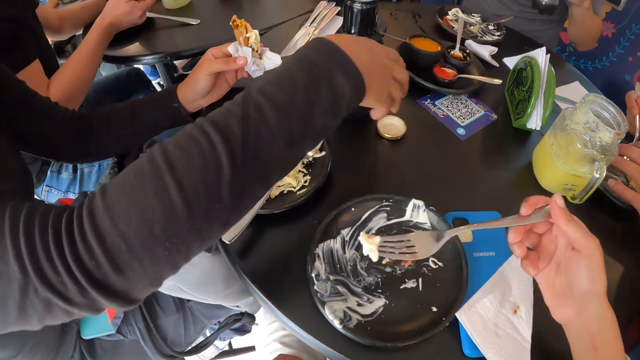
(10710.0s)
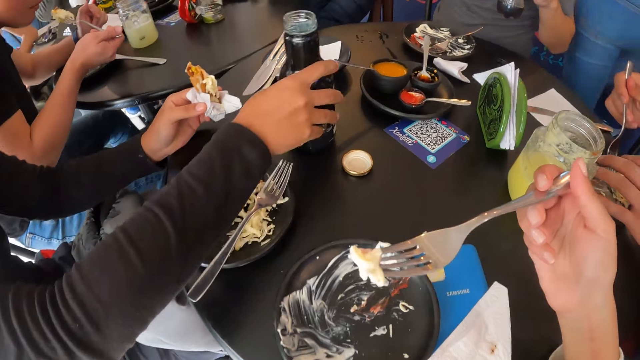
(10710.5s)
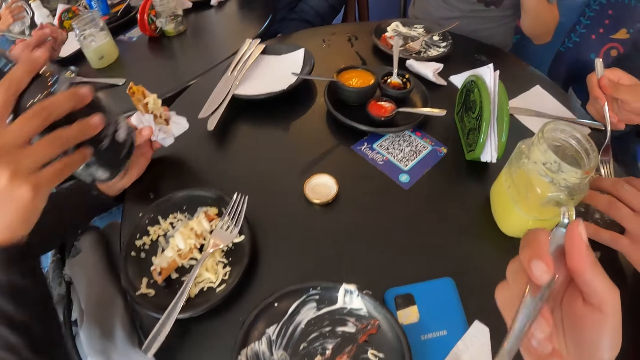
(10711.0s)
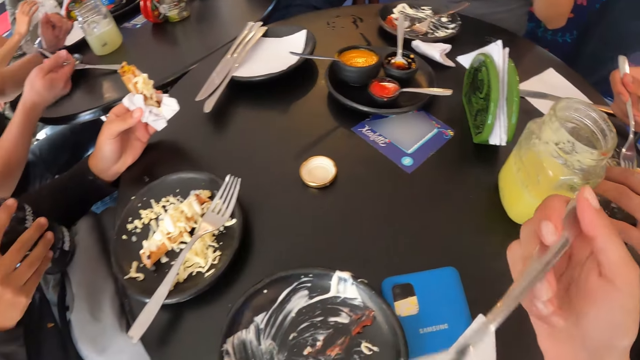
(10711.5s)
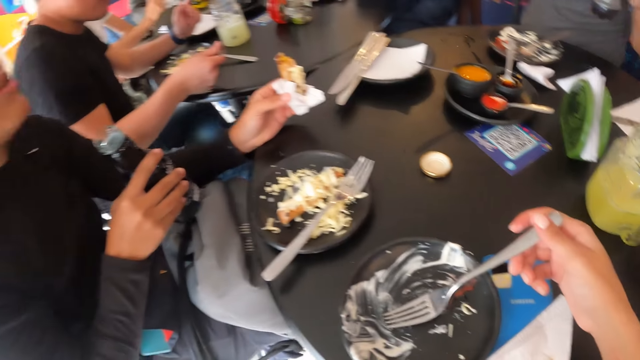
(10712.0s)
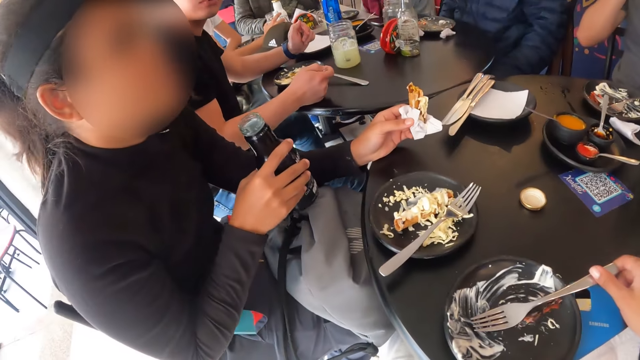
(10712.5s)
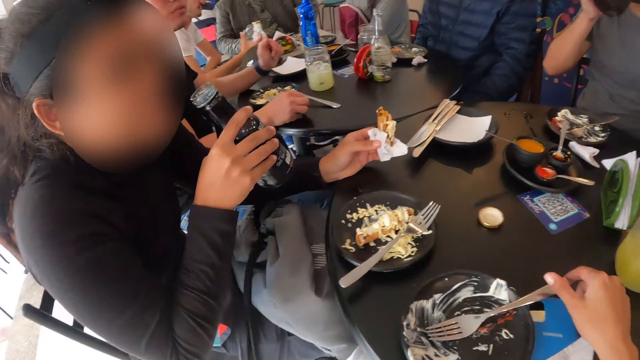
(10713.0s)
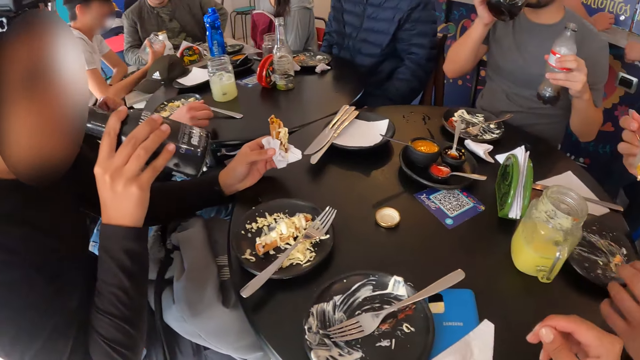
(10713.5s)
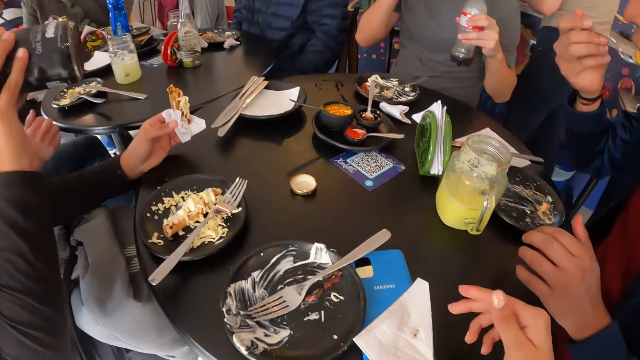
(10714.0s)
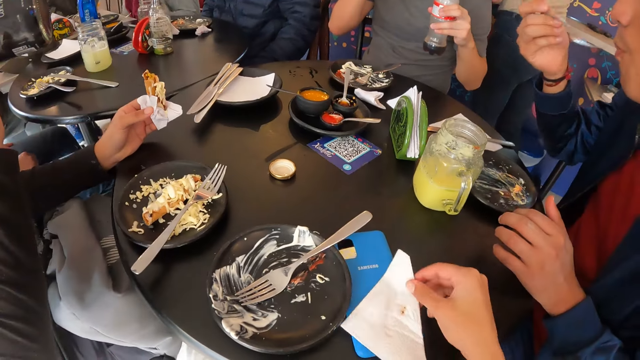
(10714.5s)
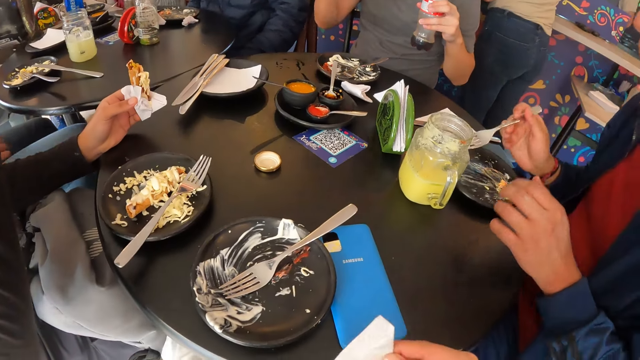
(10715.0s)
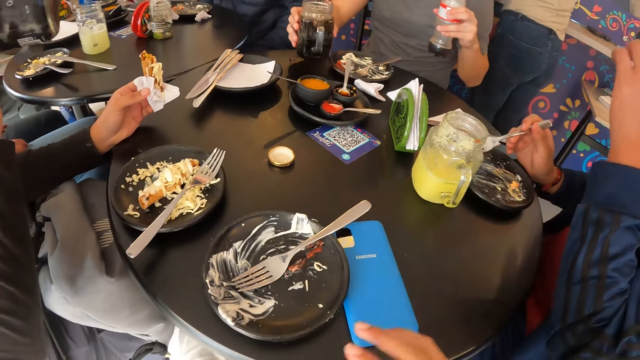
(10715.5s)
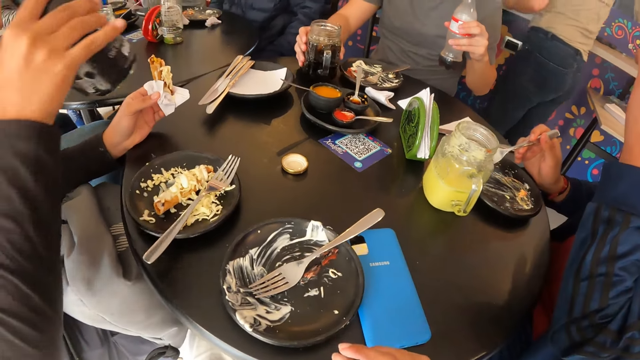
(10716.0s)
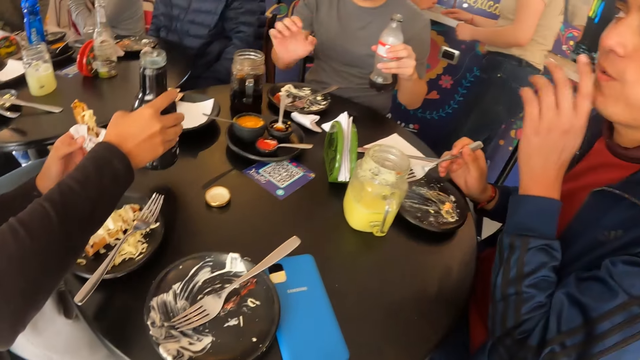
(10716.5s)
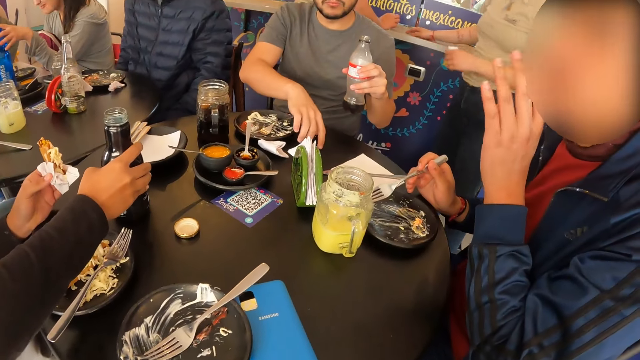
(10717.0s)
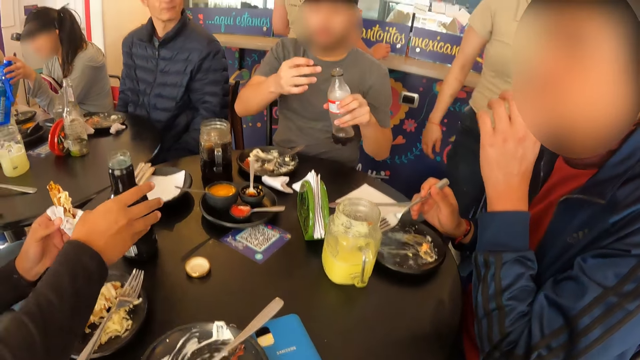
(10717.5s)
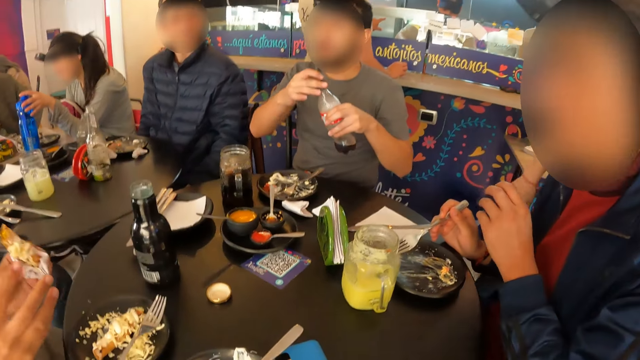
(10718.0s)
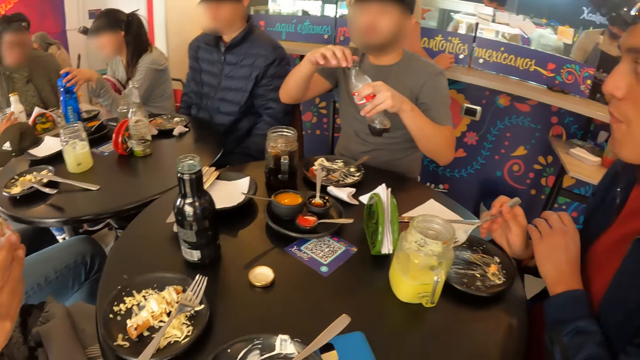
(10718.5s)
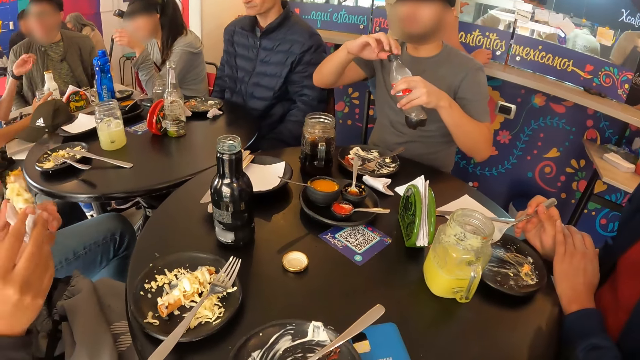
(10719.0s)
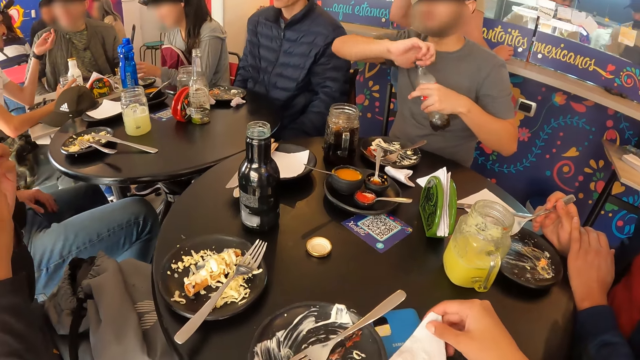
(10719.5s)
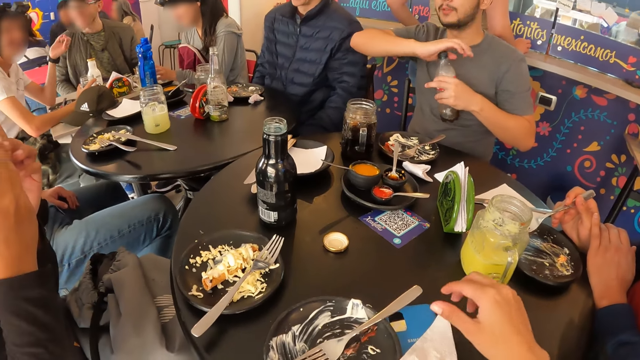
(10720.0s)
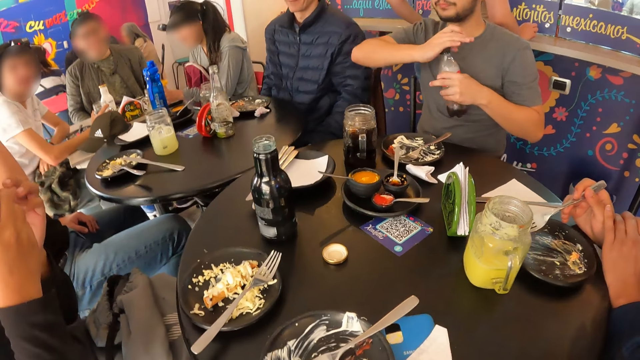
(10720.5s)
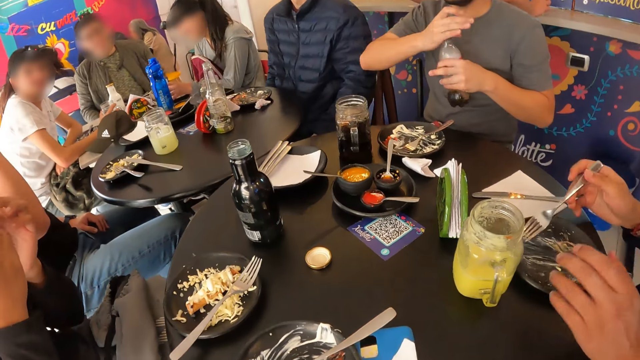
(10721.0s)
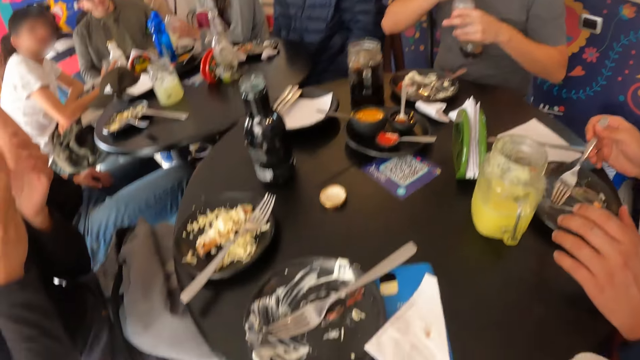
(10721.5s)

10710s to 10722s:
A woman picks up the bottle from the table with her right hand. The camera wearer eats the food with a fork in her right hand. She puts down the fork. The woman drinks from the bottle in her right hand. The camera wearer picks up a serviette. A man drops the cup on the table with his right hand. The camera wearer wipes the hand with the serviette. The woman drops the bottle on the table with her right hand. The man covers the bottle with his right hand. The camera wearer puts down the serviette. The woman eats something.

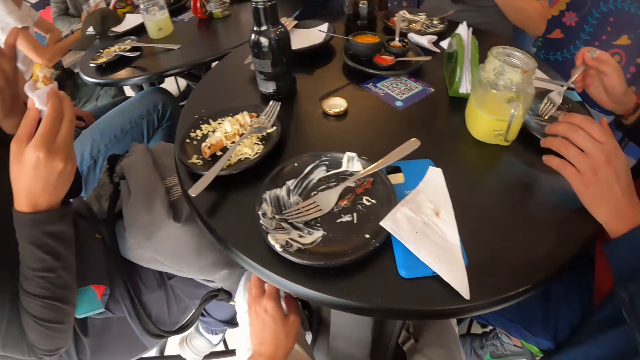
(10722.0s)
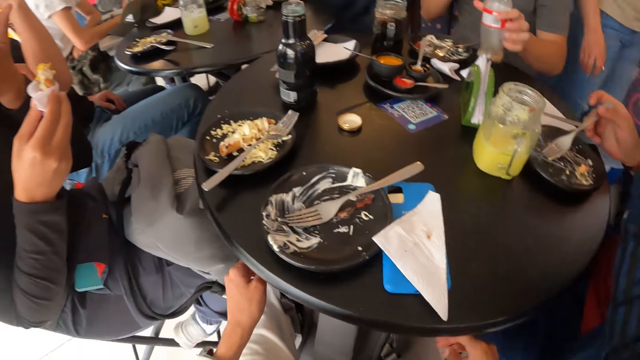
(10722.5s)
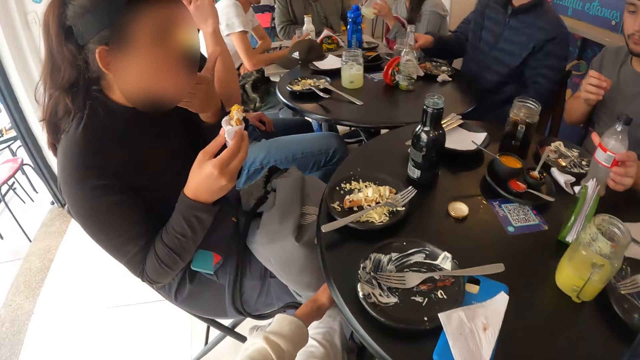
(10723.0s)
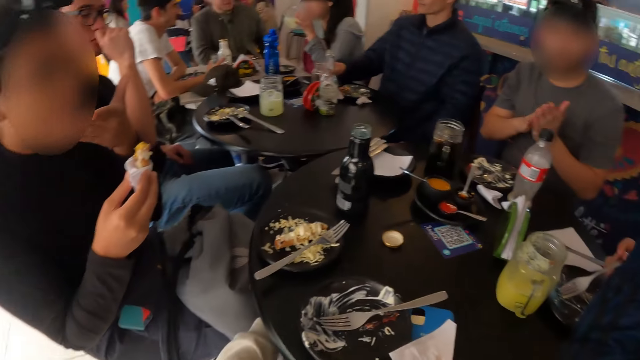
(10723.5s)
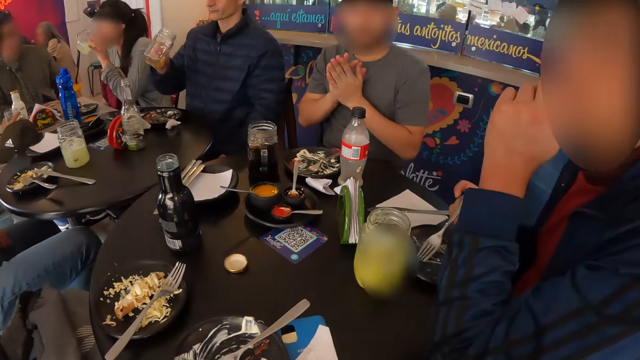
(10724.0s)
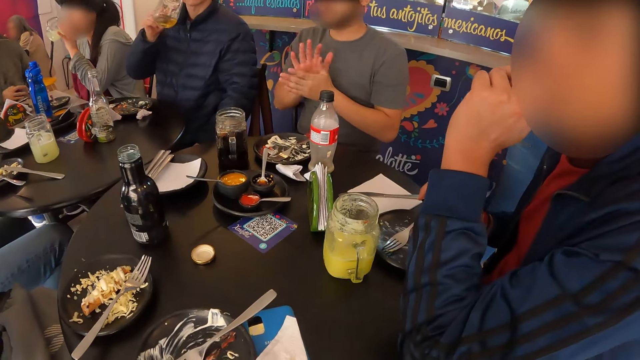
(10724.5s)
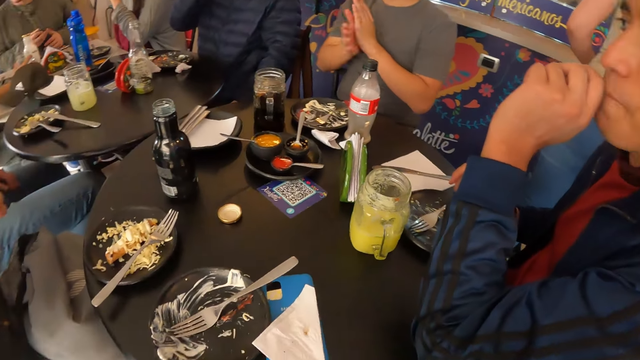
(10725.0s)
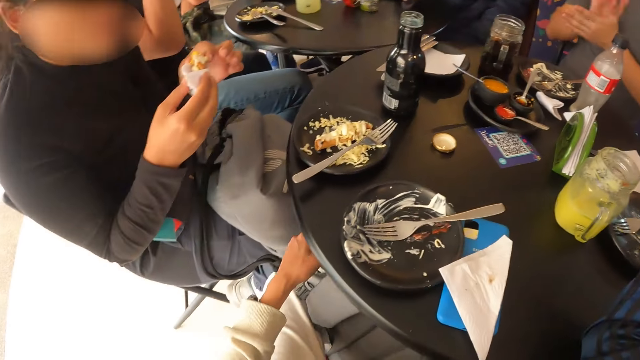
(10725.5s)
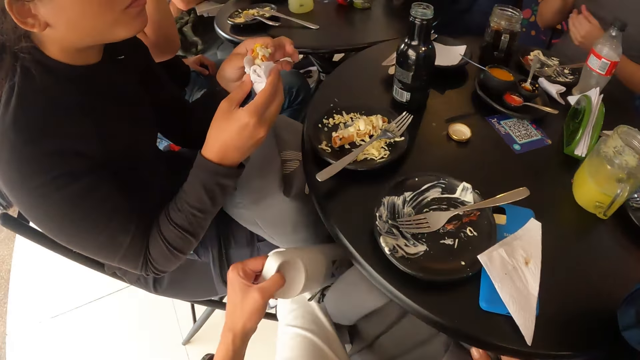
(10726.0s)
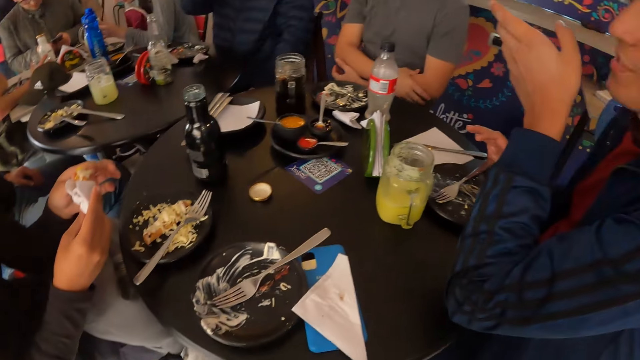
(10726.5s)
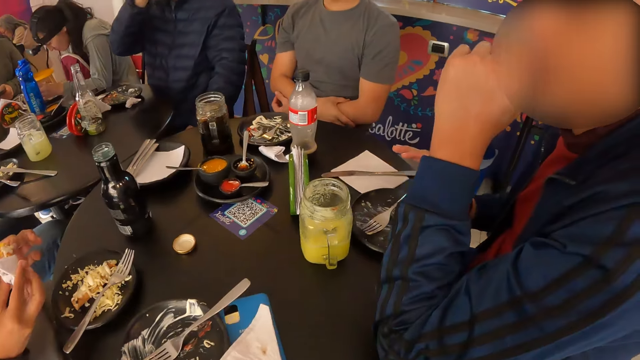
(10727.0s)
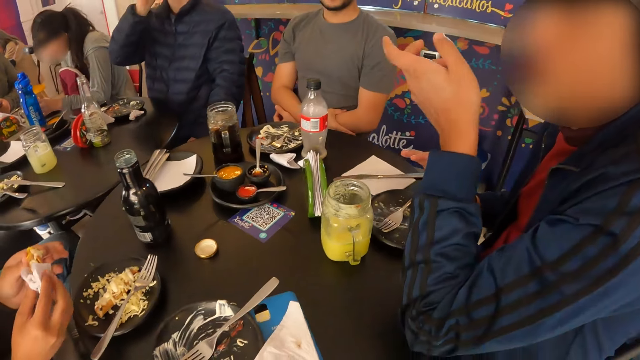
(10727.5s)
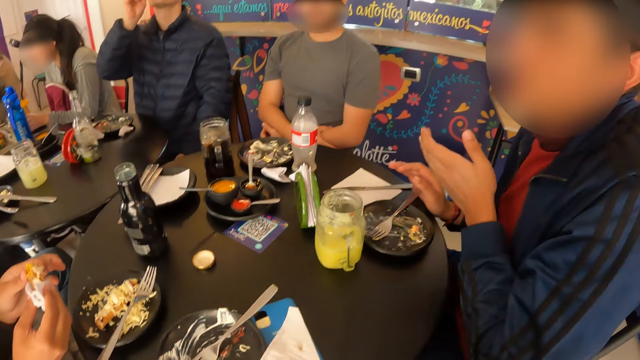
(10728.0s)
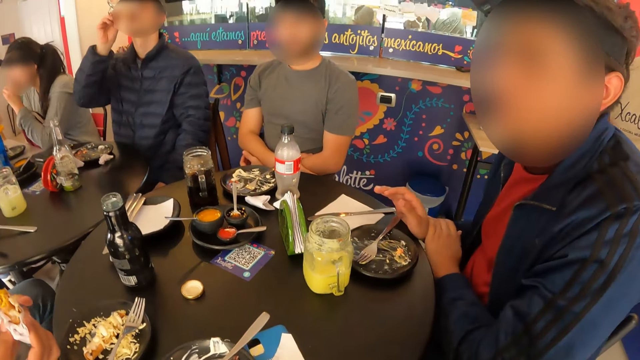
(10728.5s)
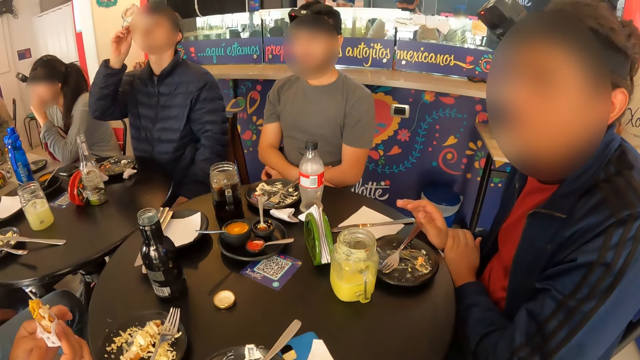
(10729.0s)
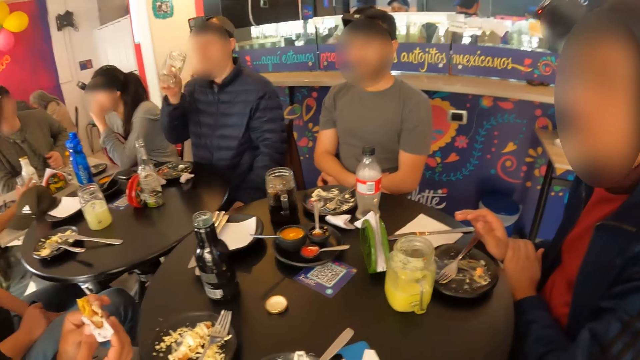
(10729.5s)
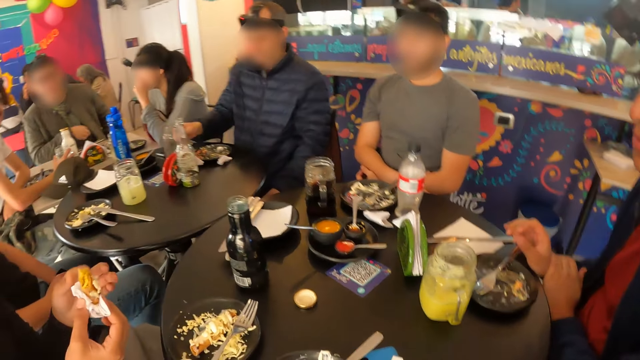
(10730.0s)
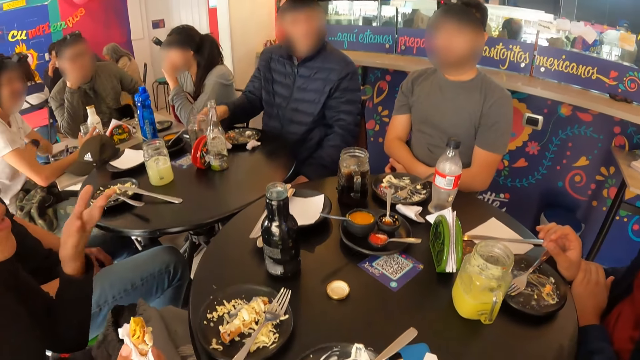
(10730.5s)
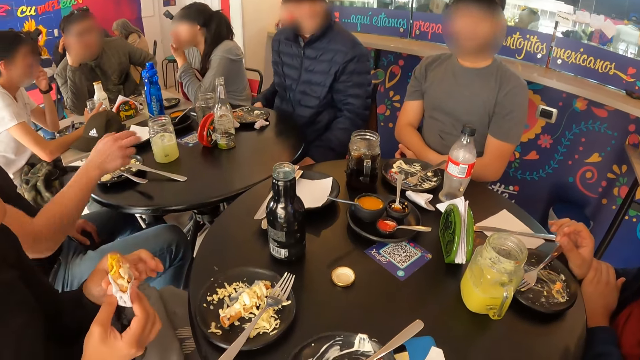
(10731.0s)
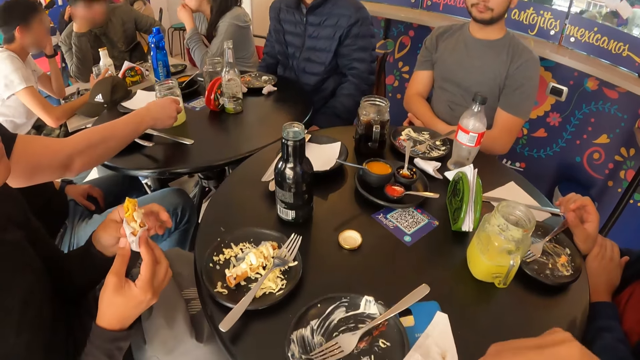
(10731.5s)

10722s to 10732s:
The camera wearer picks up a water bottle from under the table. A man drops the bottle on the table with his left hand. The man rubs both hands together. The camera wearer picks up a bottle from a bag with his left hand. Another man drops a cup on the table with his right hand.
